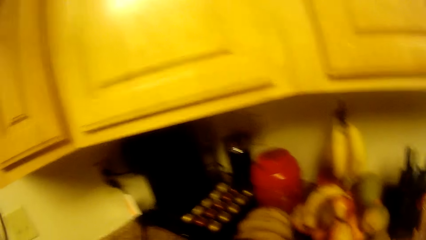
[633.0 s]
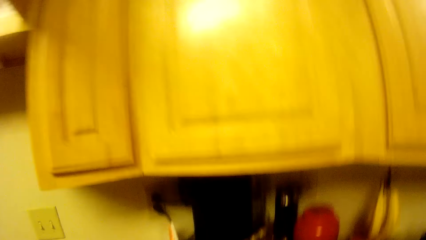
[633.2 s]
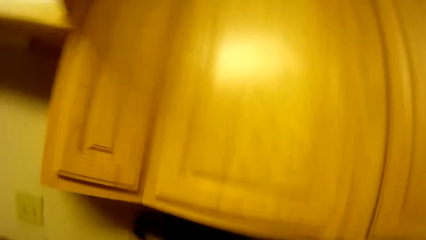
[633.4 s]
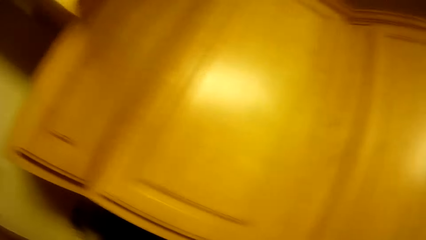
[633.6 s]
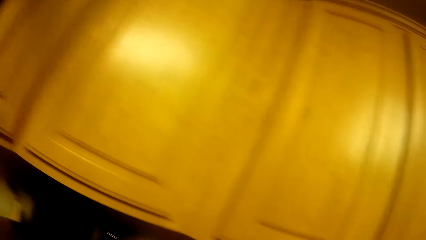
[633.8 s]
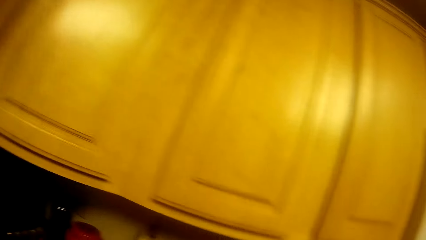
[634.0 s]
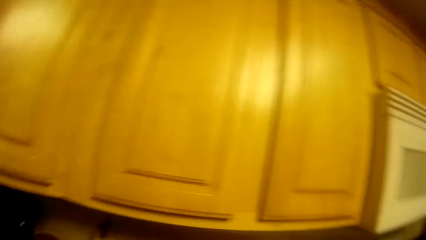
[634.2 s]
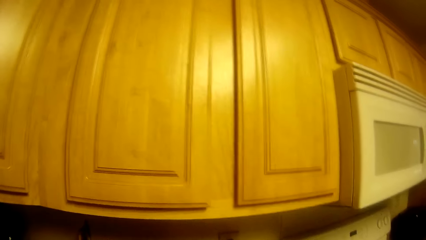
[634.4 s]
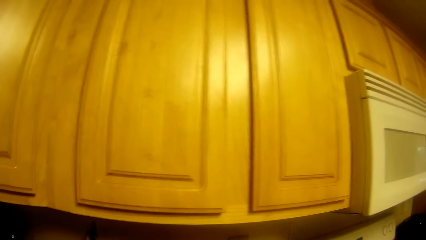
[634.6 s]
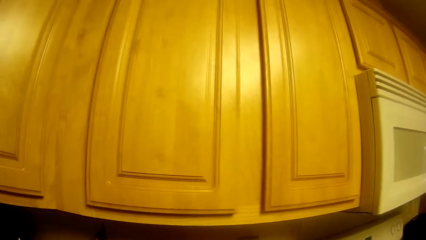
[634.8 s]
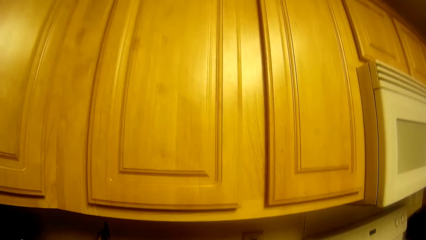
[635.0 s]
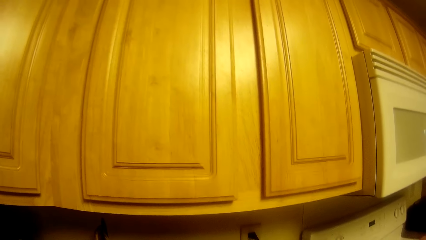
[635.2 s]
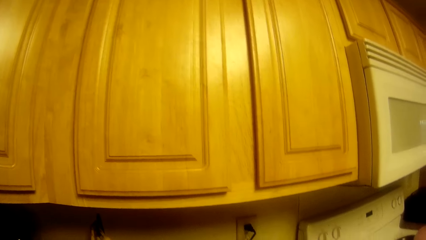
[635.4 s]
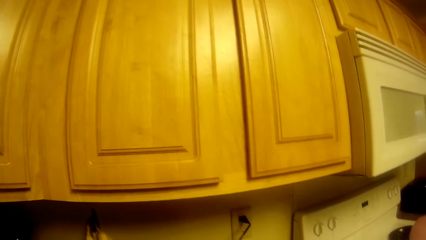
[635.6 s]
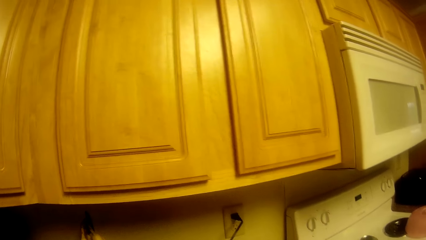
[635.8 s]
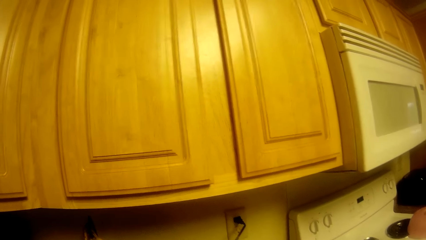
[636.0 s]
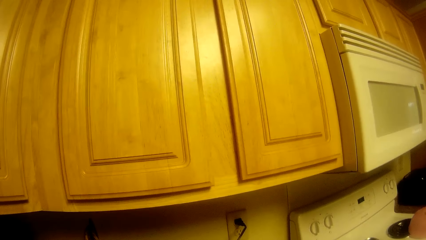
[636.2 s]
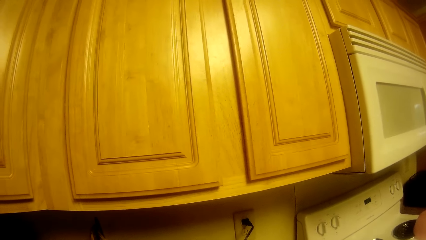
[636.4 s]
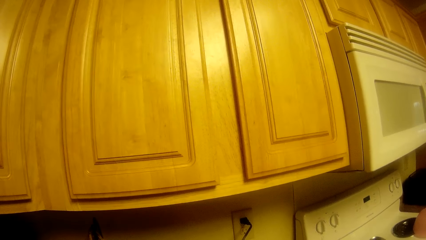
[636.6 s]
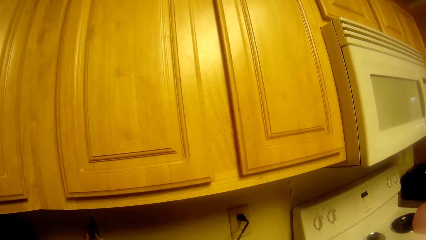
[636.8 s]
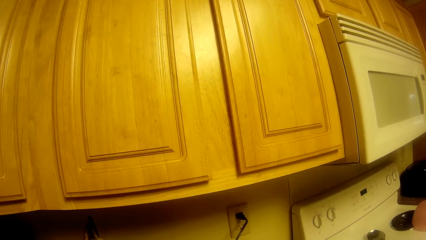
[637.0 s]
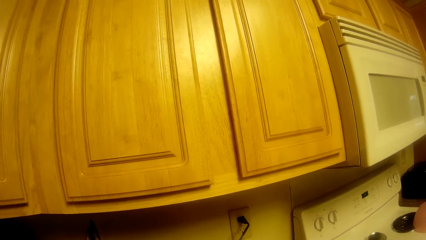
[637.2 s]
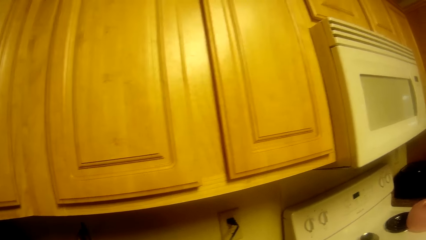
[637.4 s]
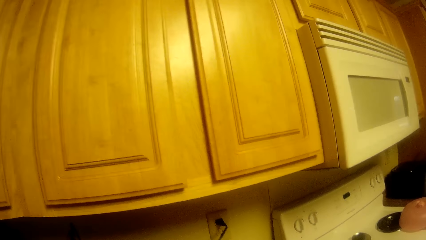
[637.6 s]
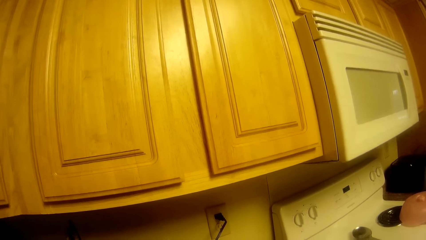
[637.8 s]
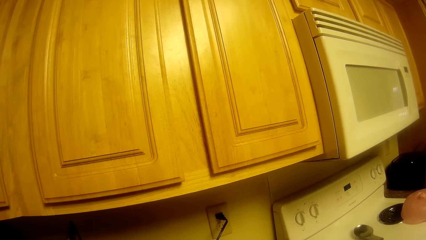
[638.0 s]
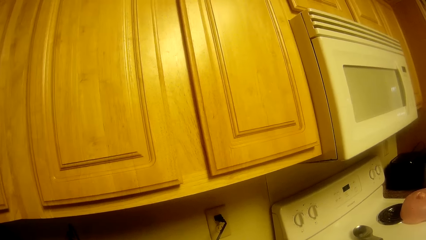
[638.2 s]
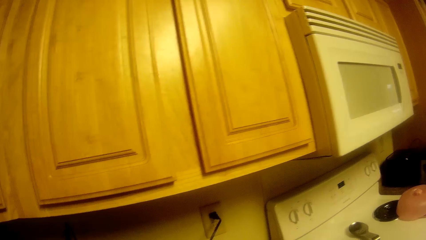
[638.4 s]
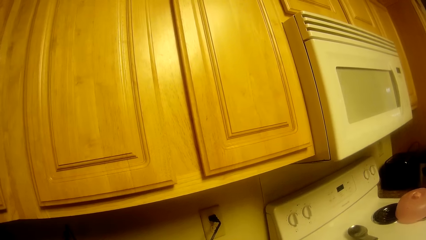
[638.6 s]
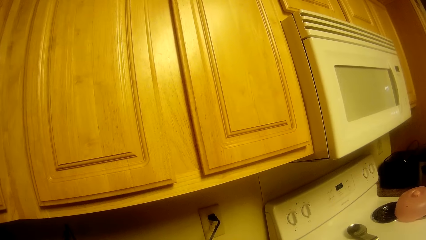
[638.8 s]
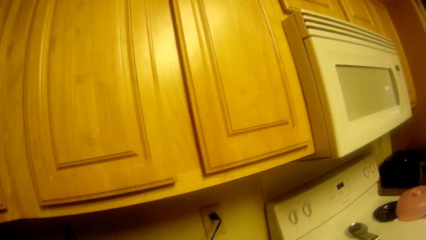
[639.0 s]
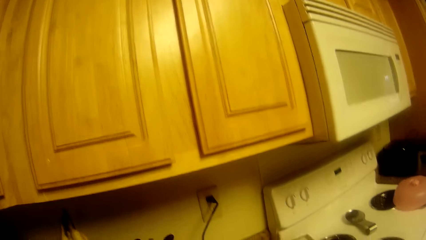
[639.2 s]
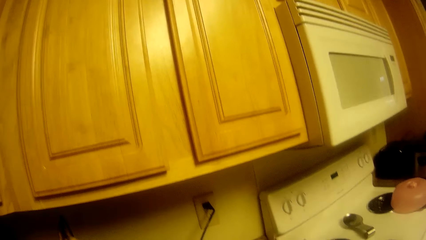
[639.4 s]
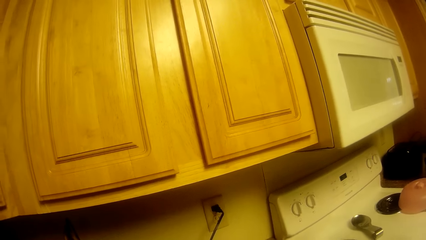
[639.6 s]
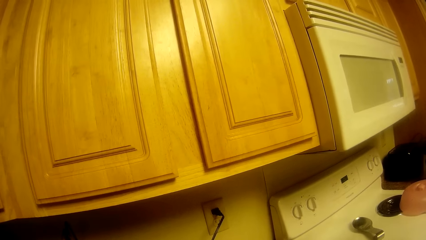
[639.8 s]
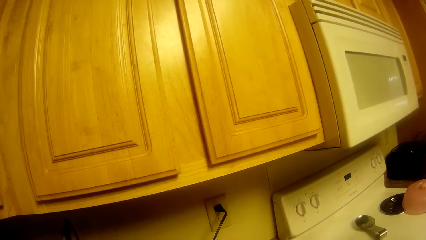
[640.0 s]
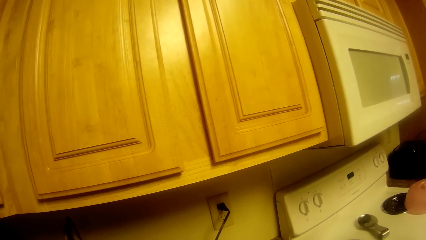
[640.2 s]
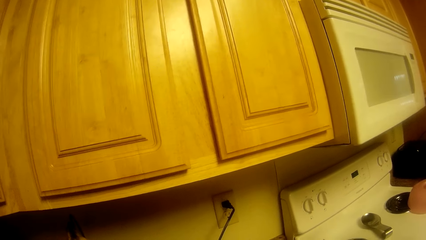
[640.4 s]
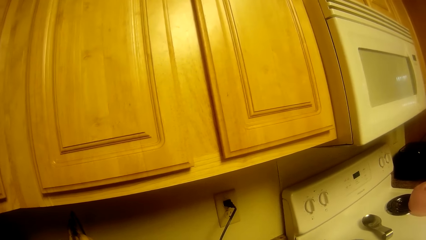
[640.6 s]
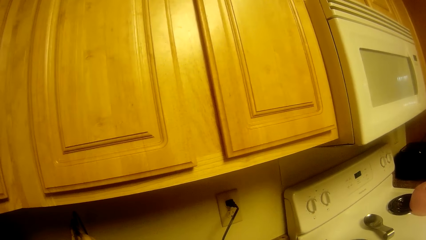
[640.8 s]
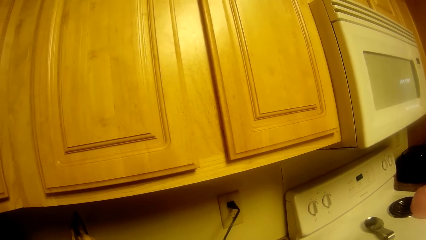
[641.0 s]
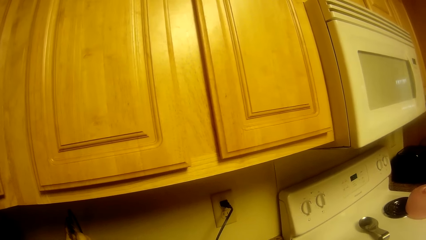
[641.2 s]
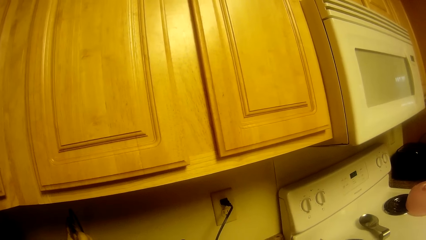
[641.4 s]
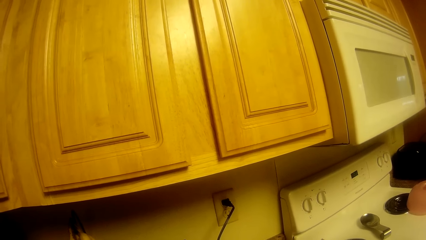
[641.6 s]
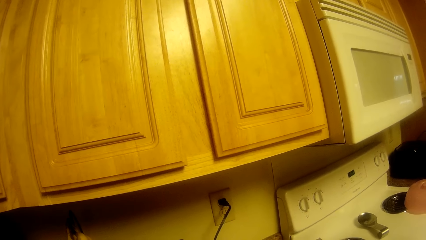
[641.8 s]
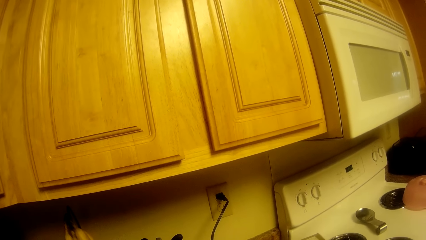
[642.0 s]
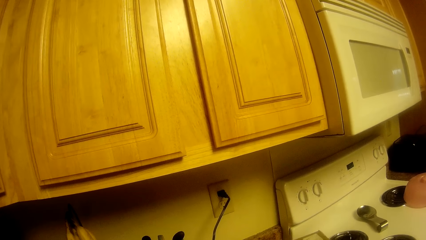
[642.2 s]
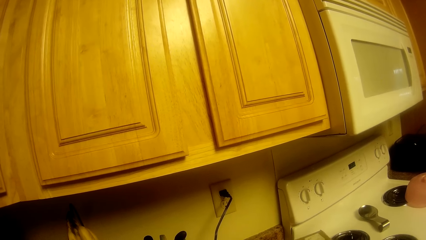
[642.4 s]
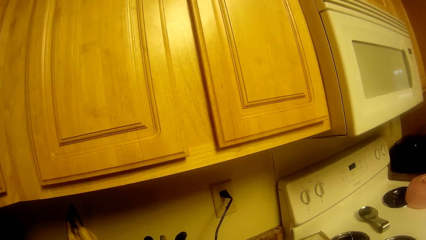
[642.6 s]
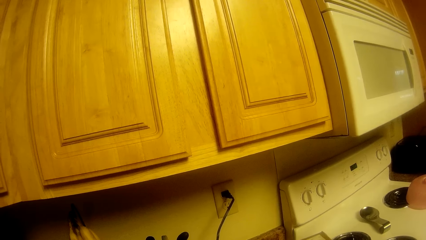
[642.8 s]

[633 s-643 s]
The camera wearer stares at the socket.

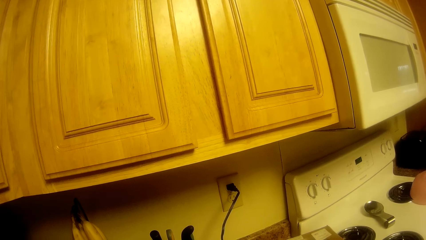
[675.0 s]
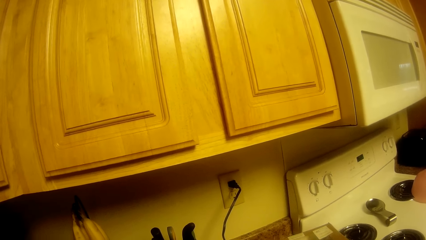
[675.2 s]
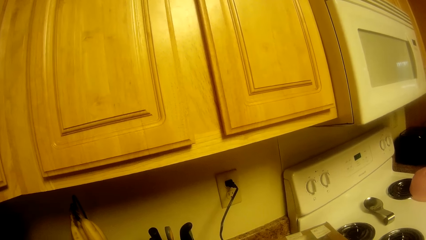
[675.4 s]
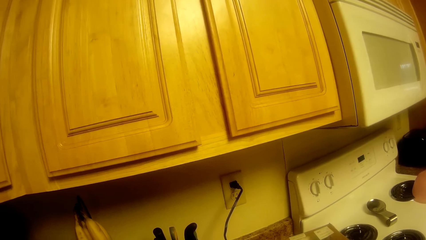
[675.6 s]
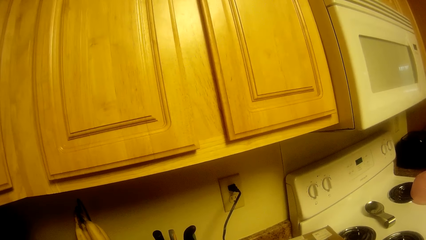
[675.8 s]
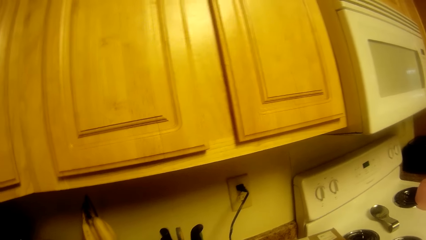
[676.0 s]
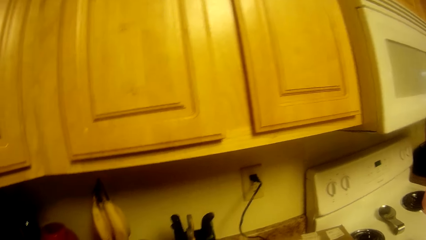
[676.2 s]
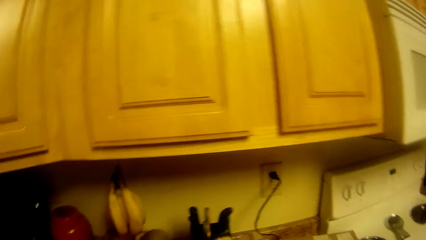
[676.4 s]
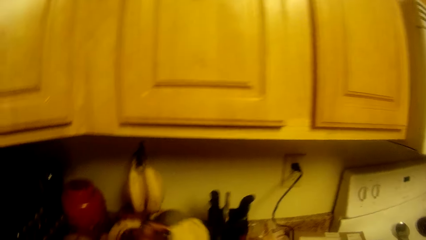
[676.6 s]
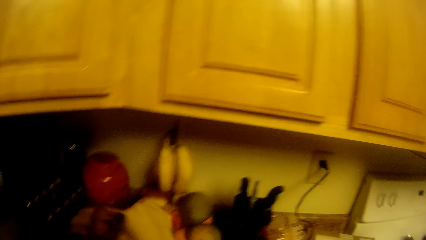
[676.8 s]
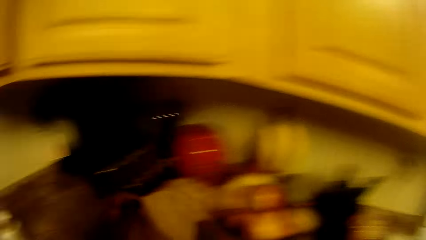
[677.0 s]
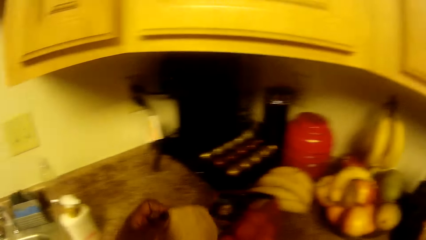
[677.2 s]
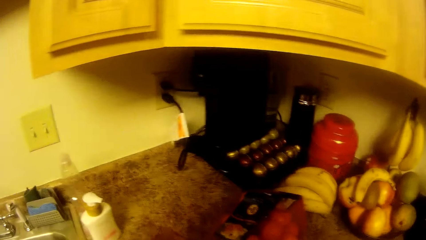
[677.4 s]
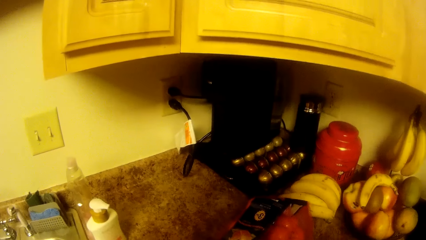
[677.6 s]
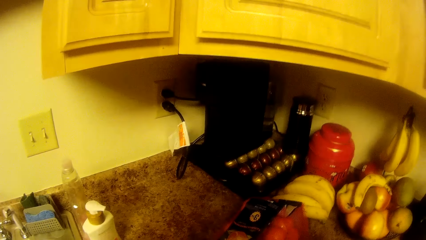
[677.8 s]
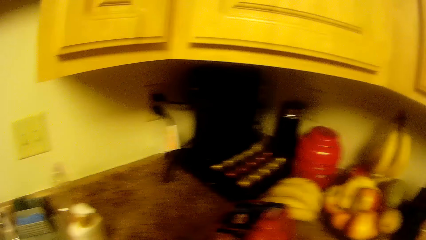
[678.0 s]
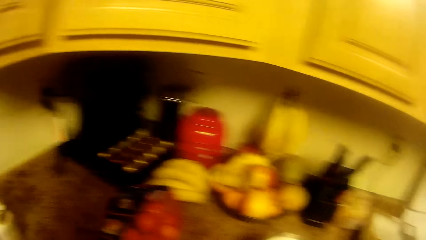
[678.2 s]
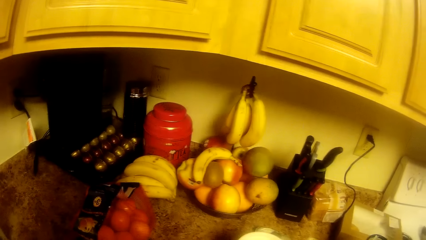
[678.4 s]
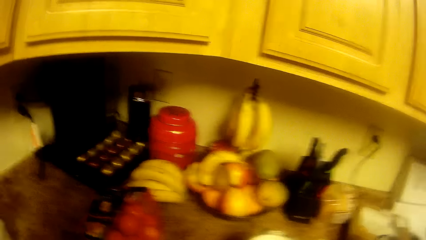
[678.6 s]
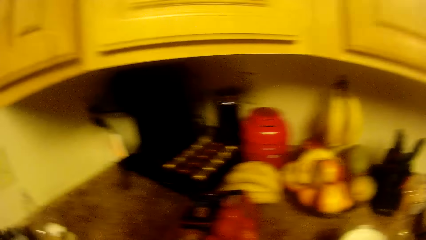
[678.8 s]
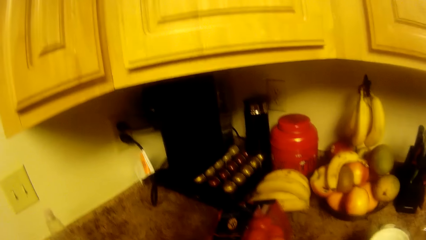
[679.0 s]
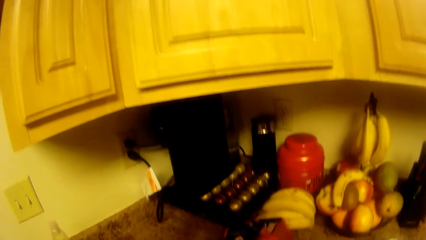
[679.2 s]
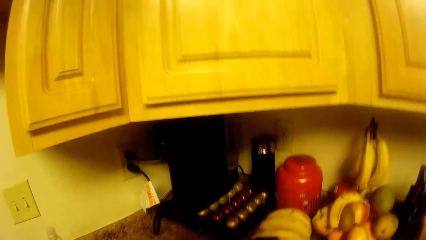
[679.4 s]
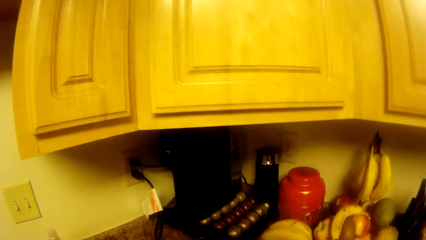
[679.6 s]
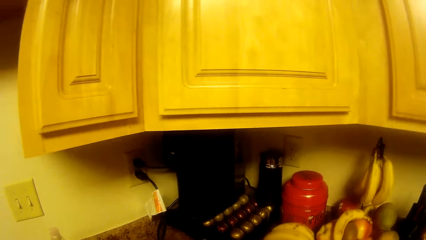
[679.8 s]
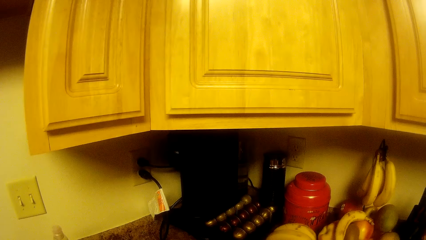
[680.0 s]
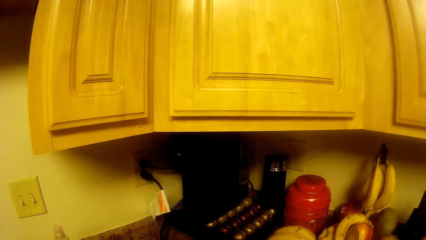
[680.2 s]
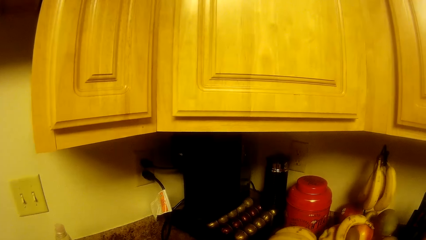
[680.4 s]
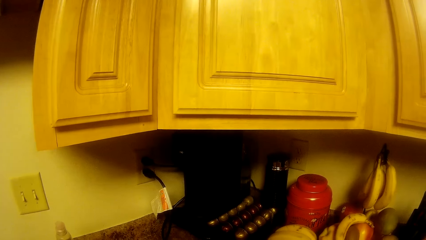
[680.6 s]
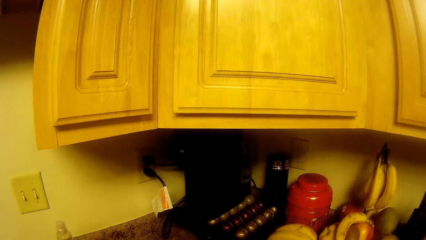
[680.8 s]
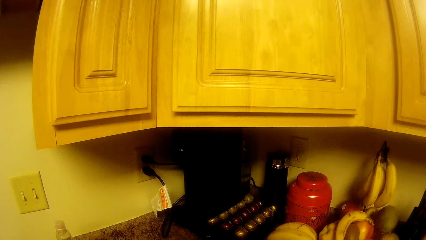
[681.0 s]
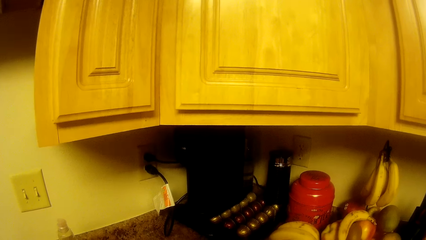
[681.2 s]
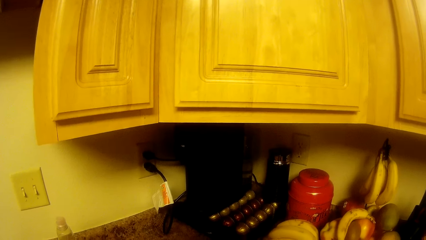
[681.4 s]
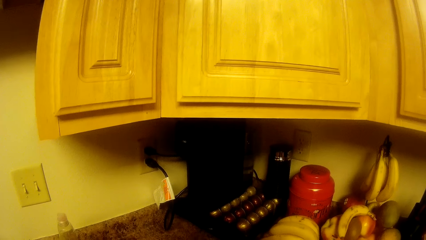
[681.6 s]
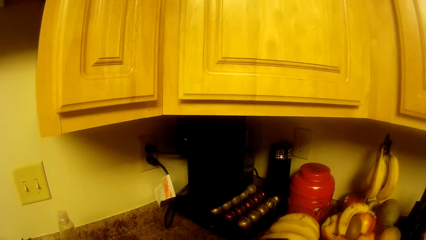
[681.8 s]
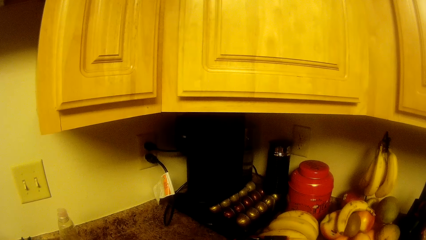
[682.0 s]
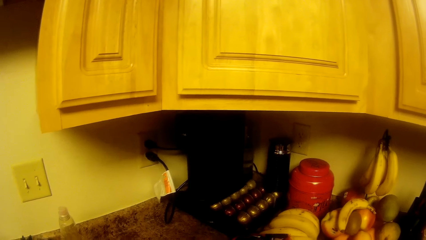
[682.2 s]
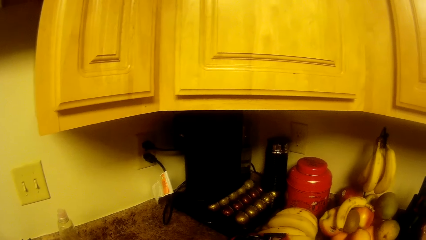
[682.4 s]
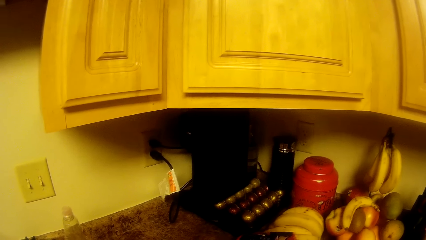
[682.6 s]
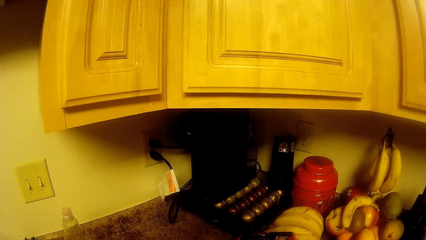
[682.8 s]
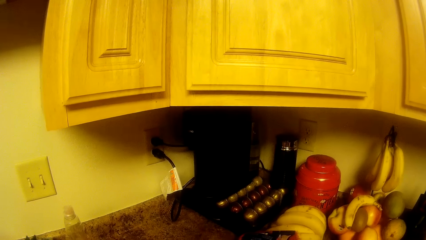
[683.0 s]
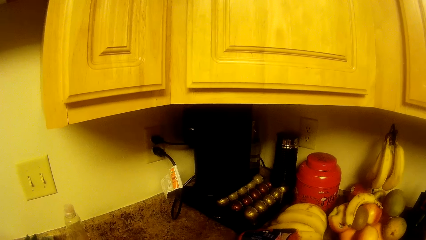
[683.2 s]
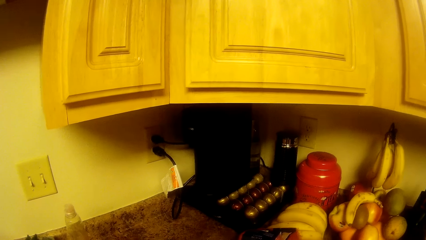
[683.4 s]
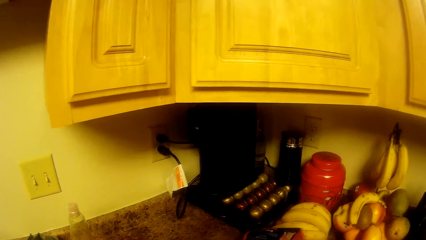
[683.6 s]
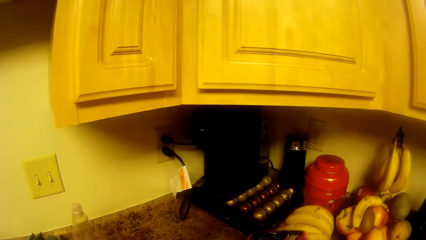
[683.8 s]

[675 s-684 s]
The camera wearer lifts a mug. She drops a container in her left hand on a kitchen countertop. She looks around the sink table. She stares at the coffee maker.
